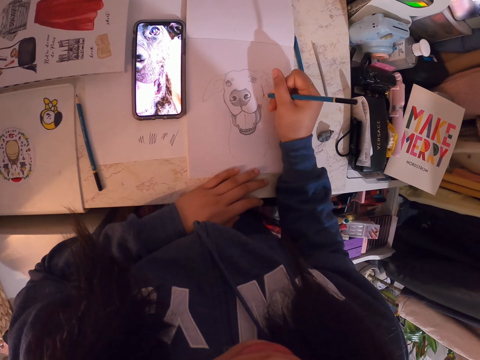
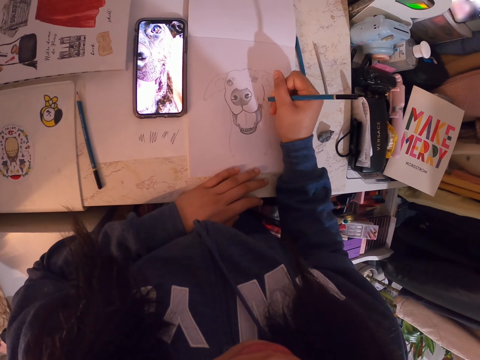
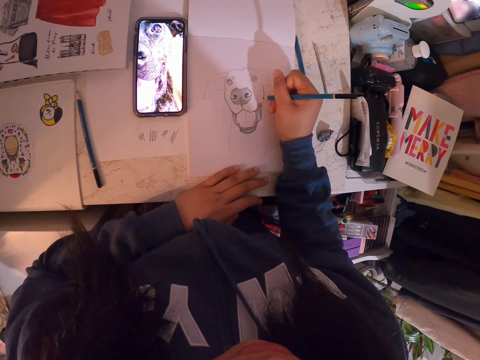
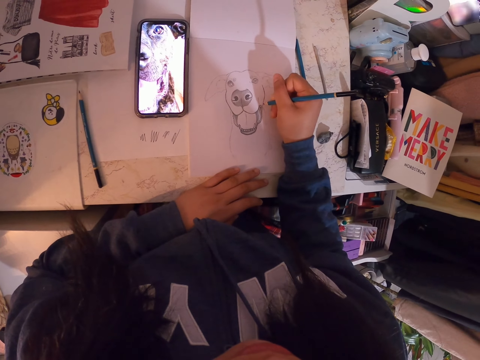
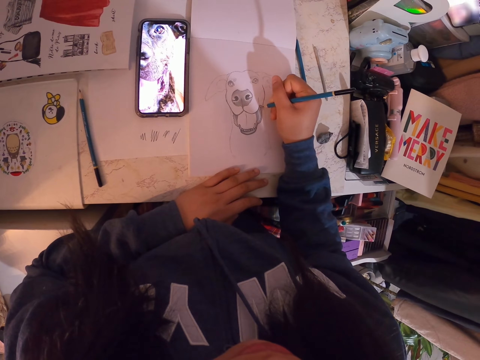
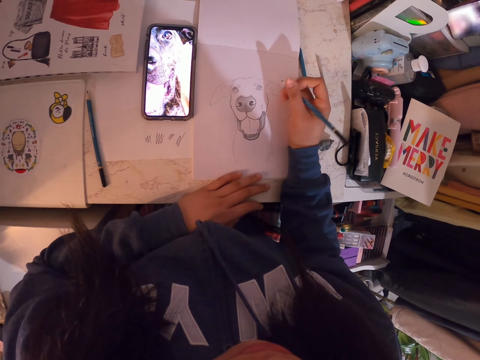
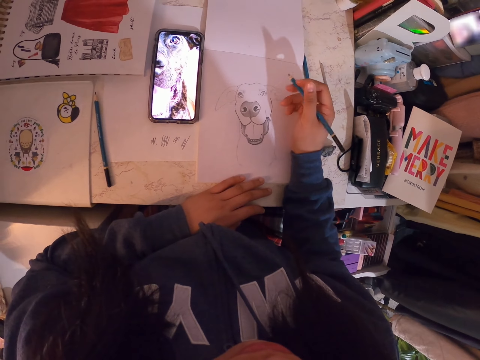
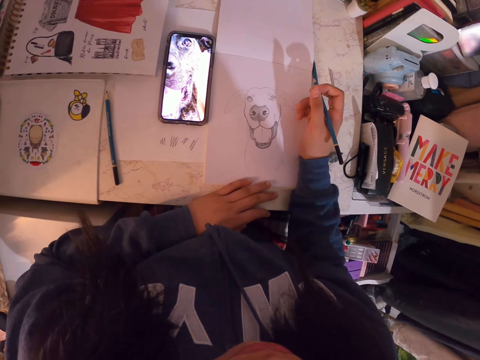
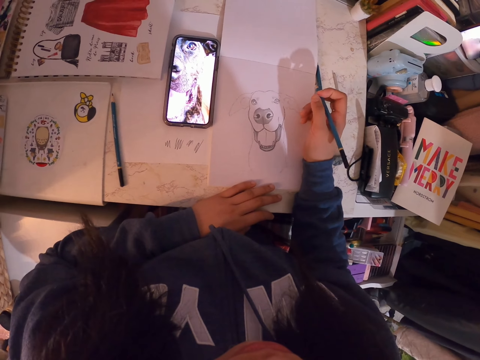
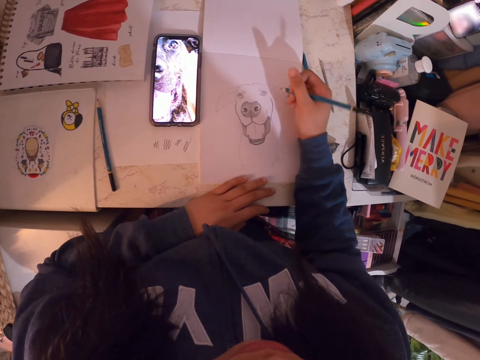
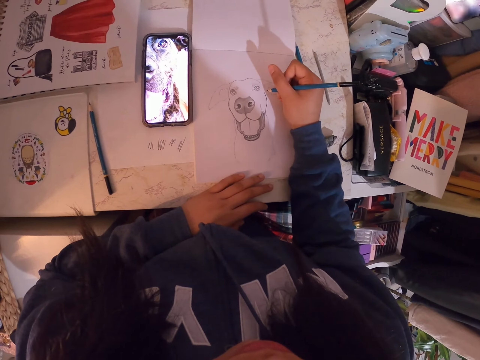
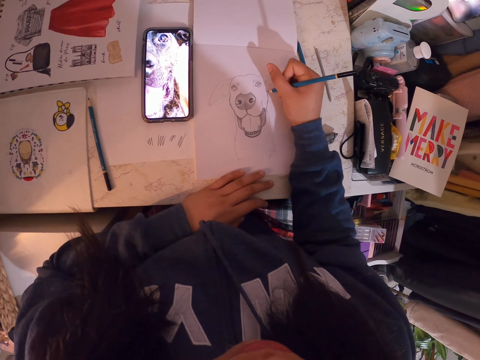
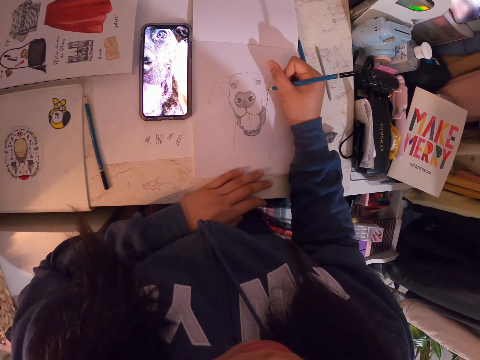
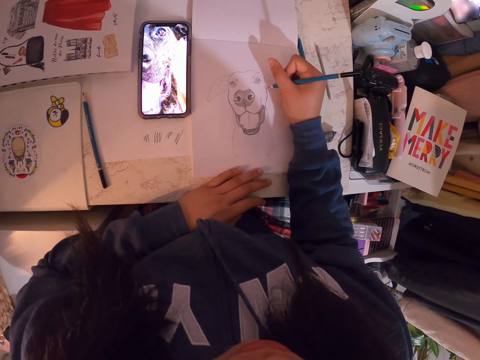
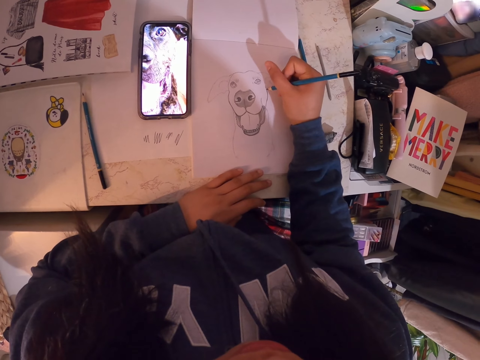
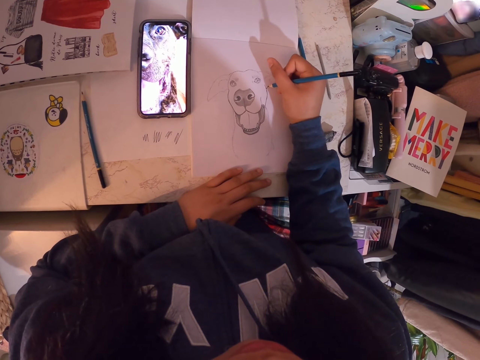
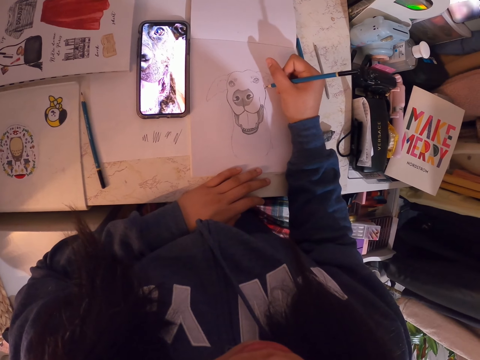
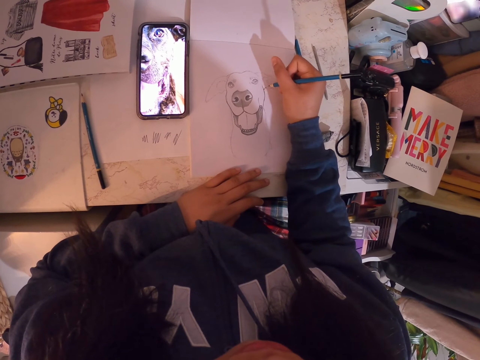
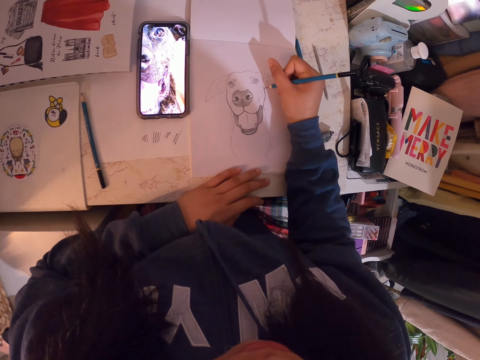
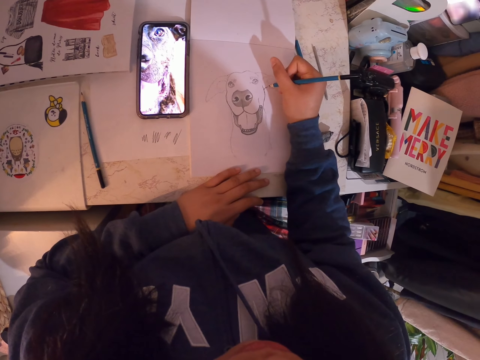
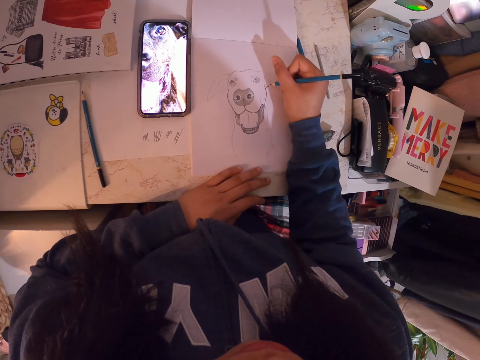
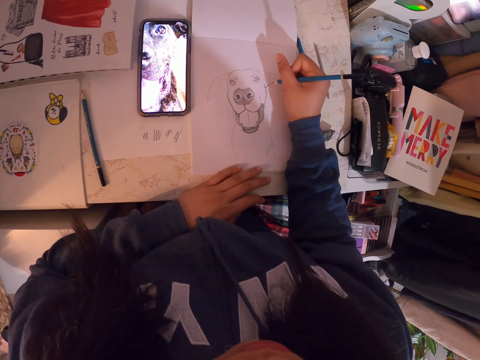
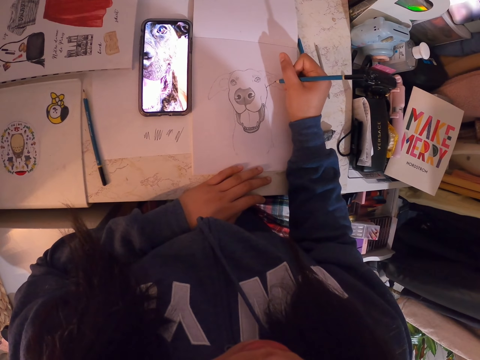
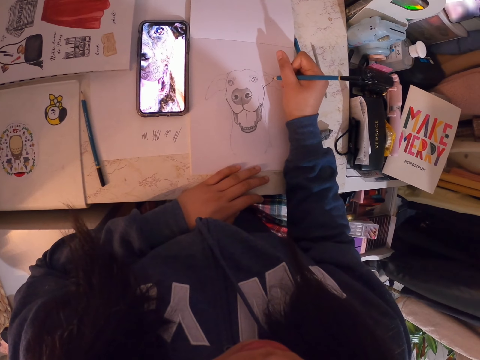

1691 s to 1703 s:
The camera wearer adjusts the art pencil. They hold the pencil. They draw in the art book with the art pencil.

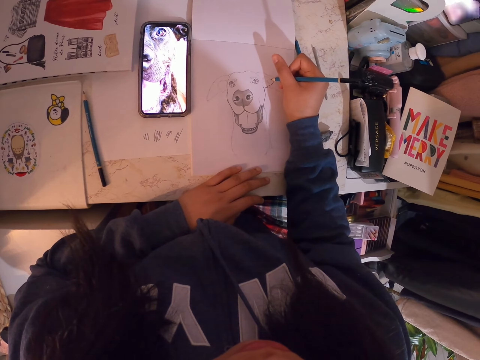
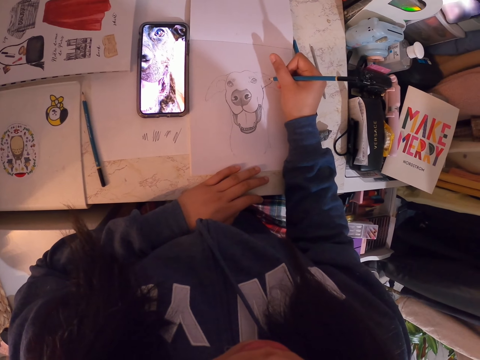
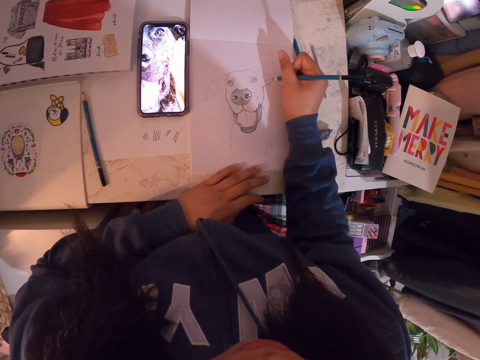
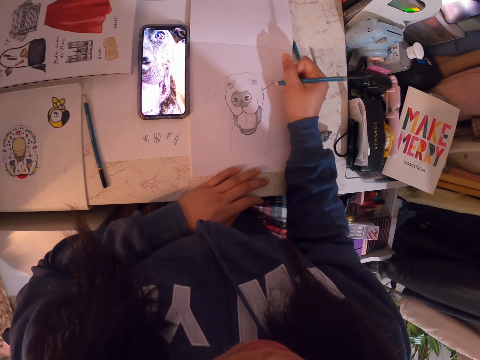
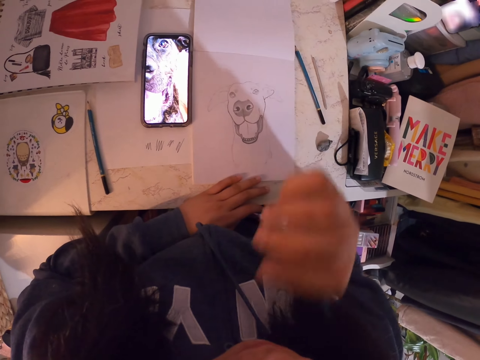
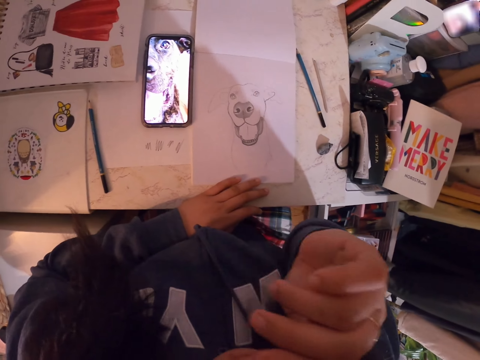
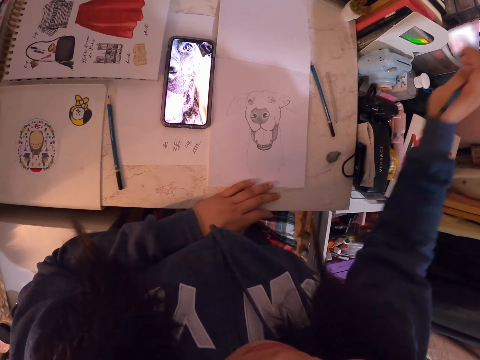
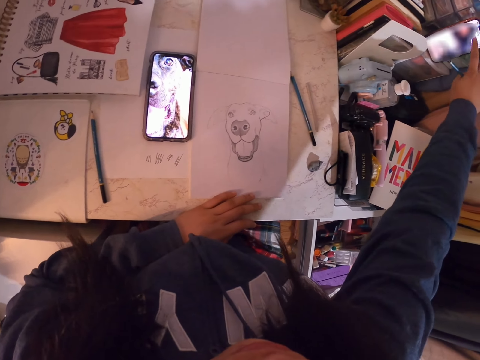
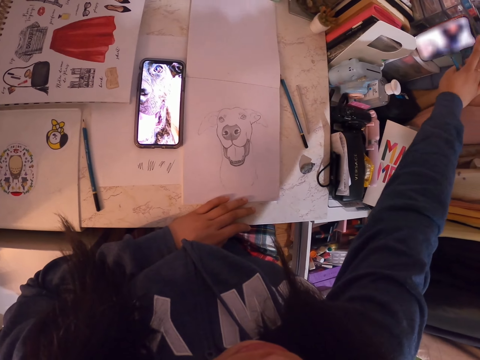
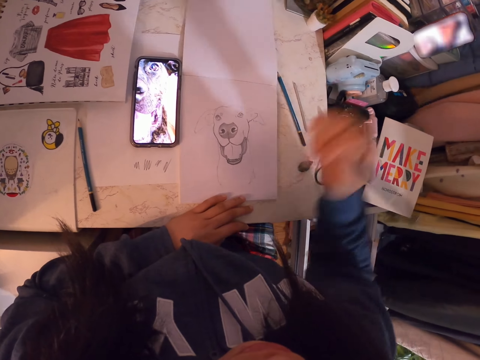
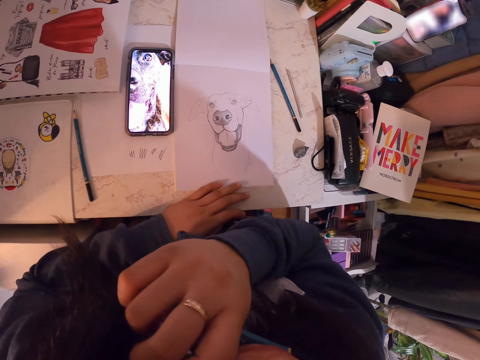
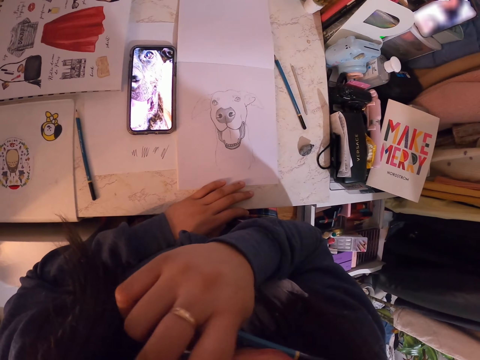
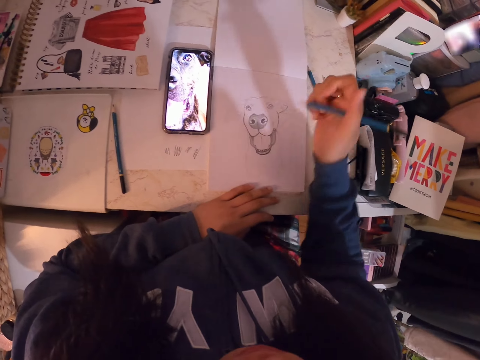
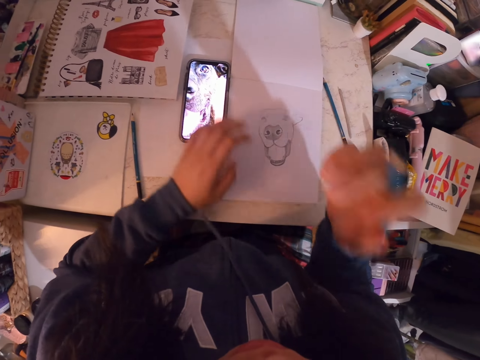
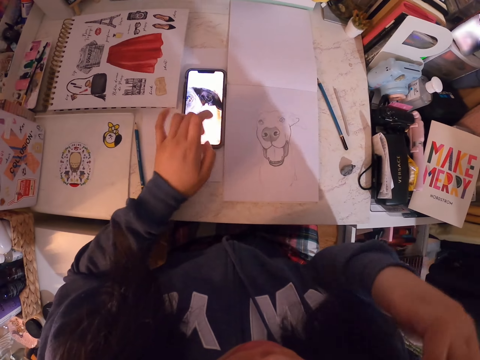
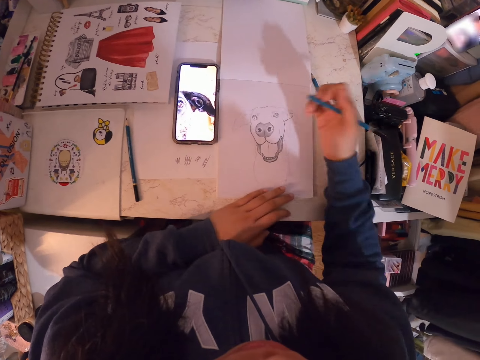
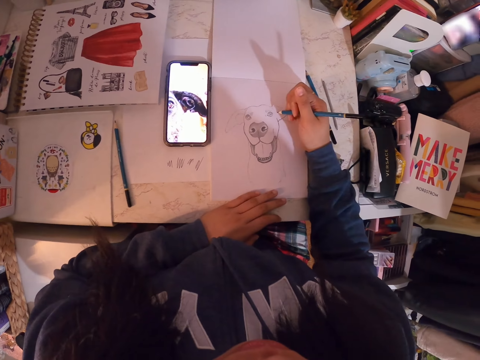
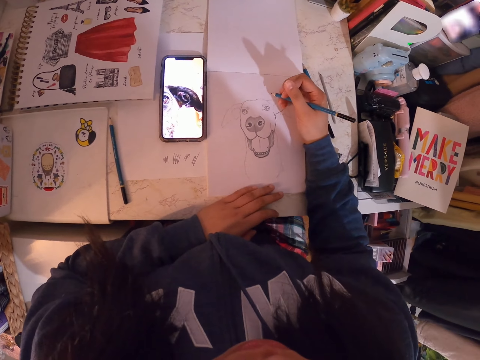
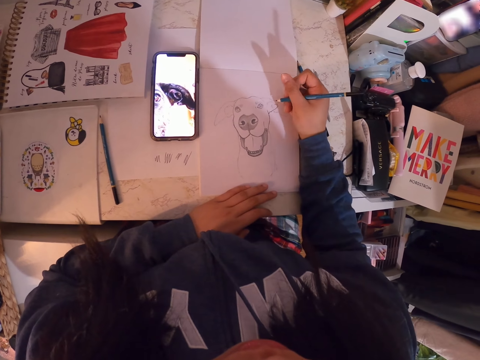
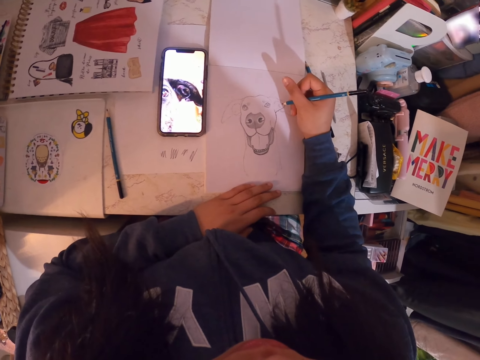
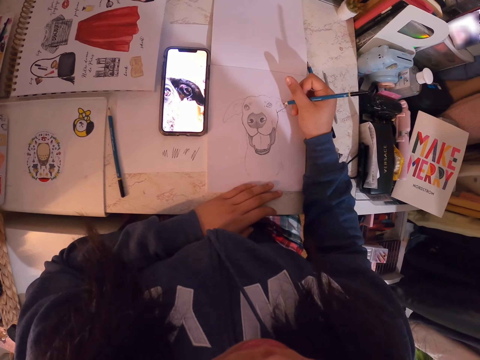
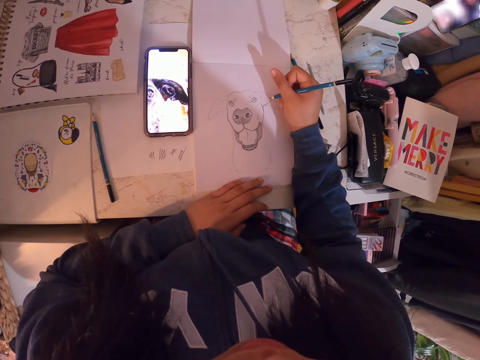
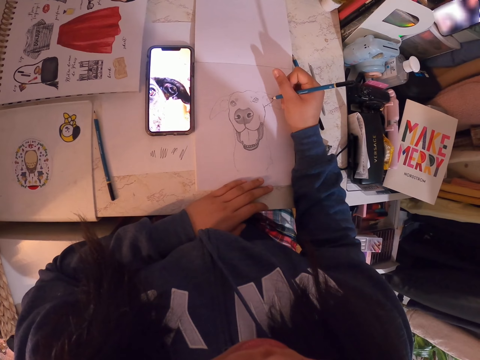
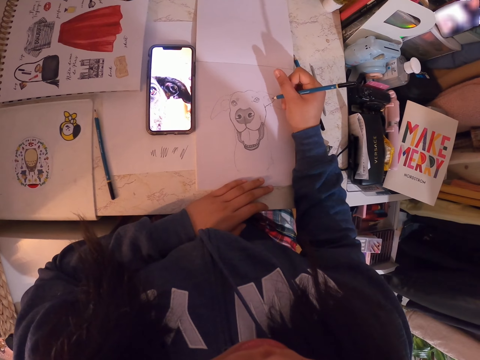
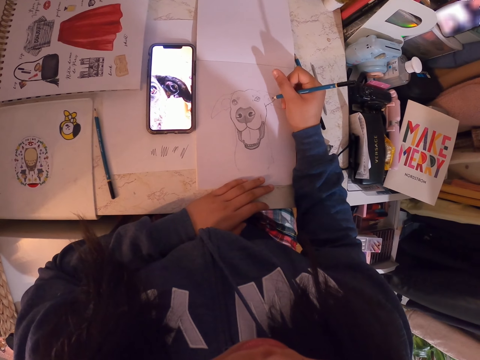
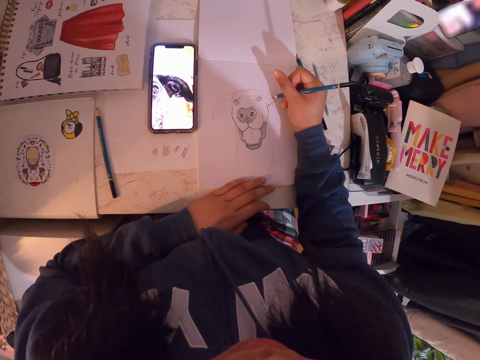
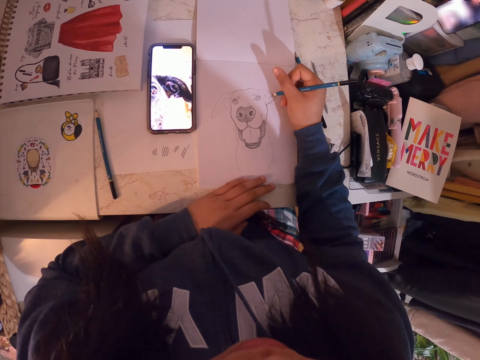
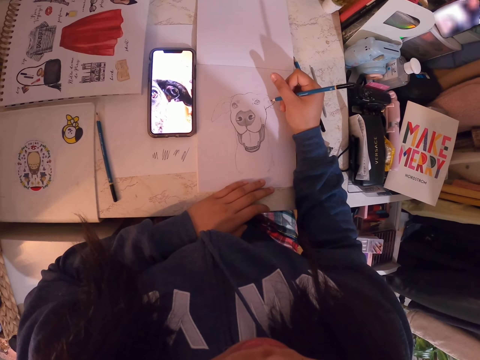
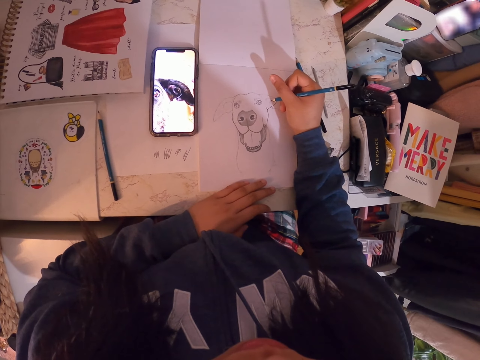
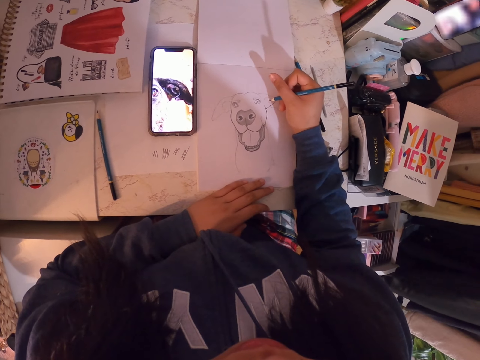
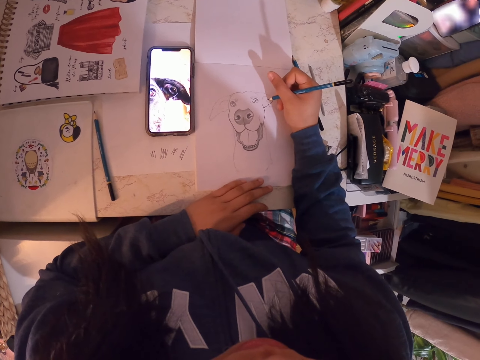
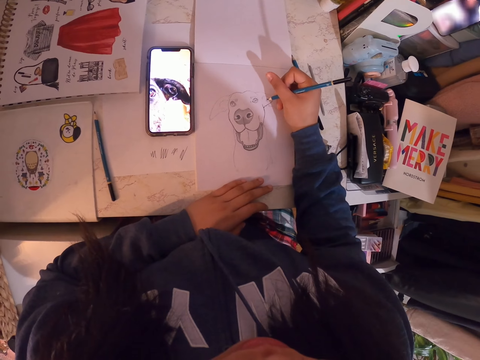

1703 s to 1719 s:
The camera wearer scratches her face. She lifts the hand. She operates the phone on her right side. She dials the phone with the right hand. She scratches her face. She lifts the hand. She adjusts the picture on the phone. She scrolls the phone. She puts the hand on the table. She draws in the art book with the art pencil. She holds the pencil.
